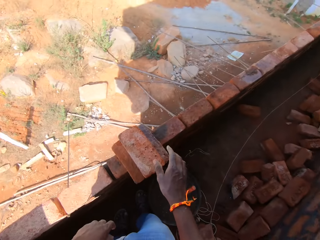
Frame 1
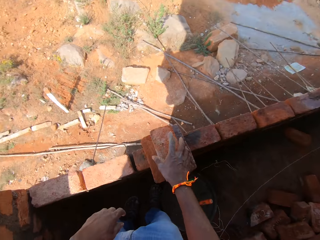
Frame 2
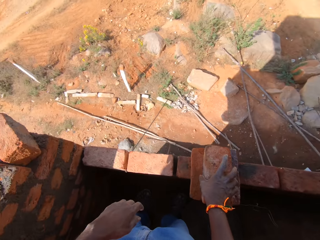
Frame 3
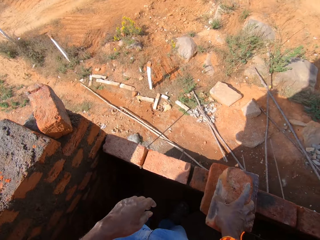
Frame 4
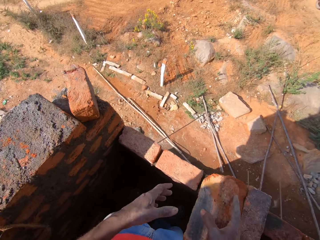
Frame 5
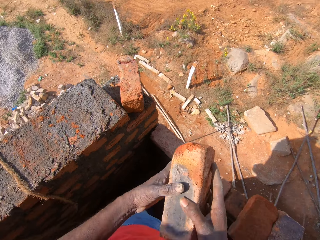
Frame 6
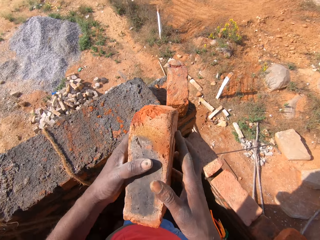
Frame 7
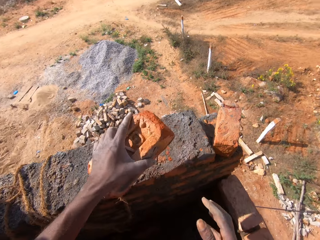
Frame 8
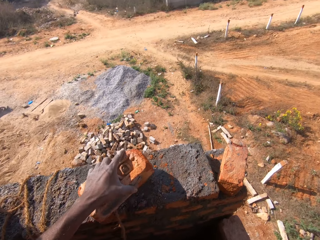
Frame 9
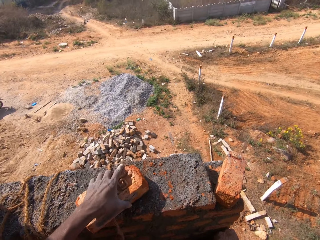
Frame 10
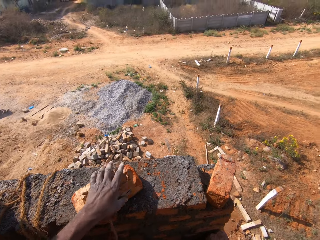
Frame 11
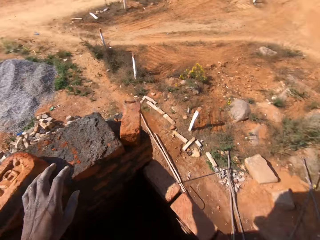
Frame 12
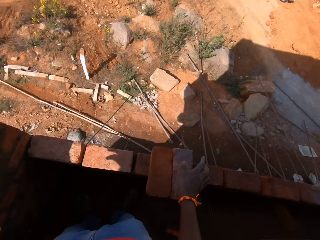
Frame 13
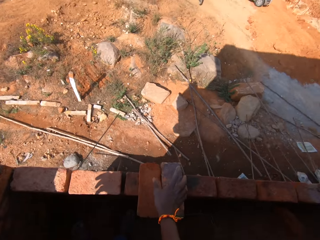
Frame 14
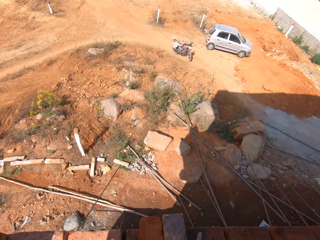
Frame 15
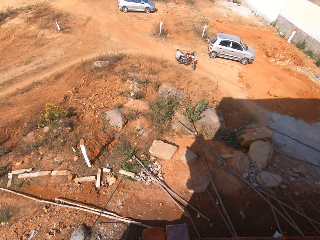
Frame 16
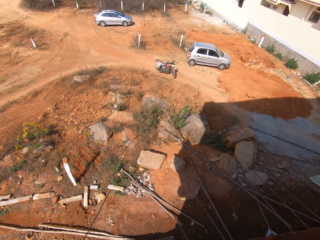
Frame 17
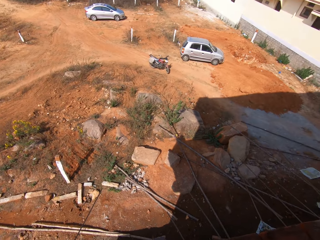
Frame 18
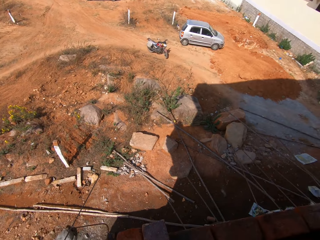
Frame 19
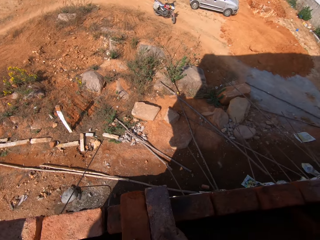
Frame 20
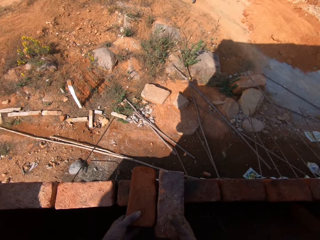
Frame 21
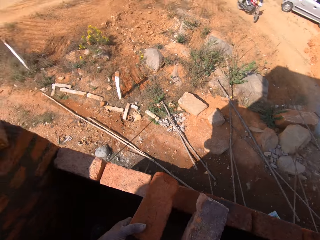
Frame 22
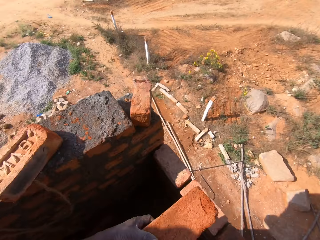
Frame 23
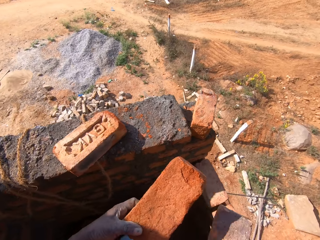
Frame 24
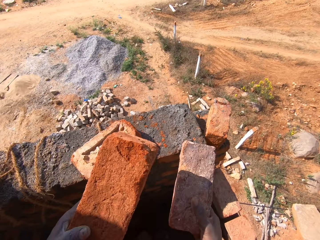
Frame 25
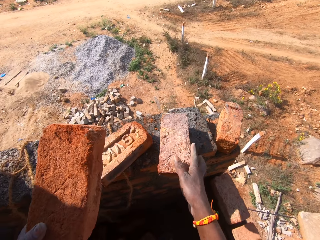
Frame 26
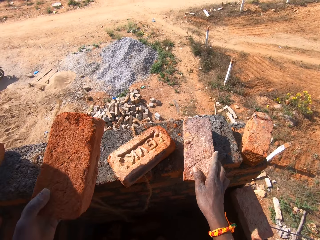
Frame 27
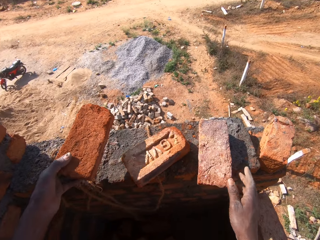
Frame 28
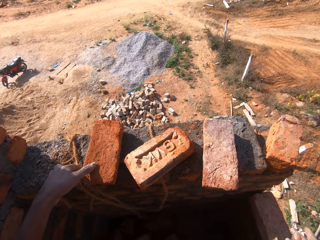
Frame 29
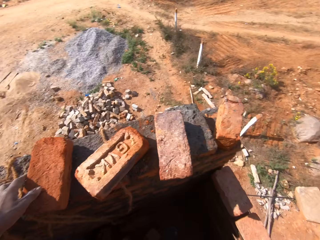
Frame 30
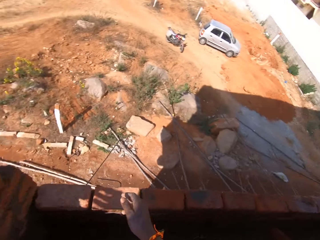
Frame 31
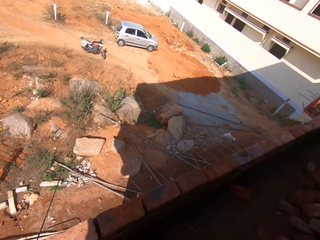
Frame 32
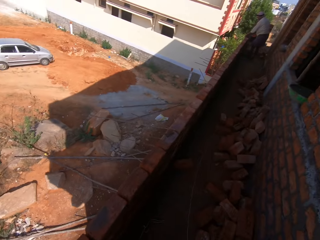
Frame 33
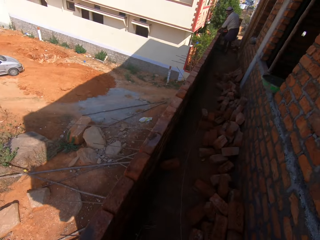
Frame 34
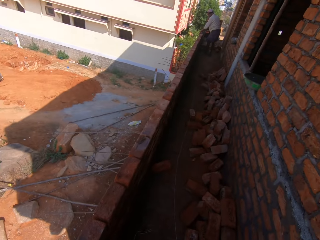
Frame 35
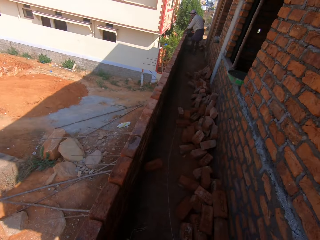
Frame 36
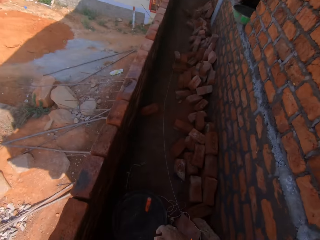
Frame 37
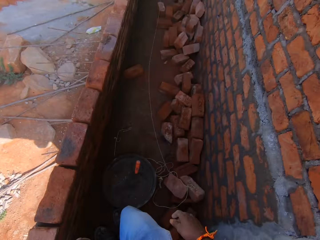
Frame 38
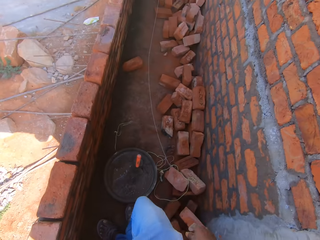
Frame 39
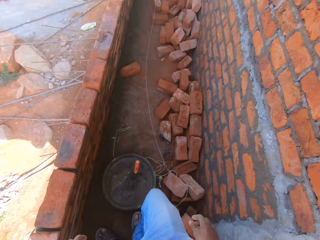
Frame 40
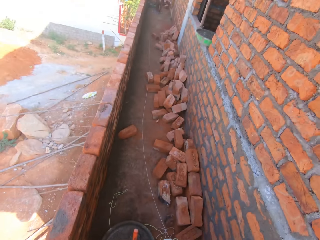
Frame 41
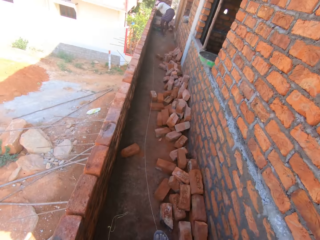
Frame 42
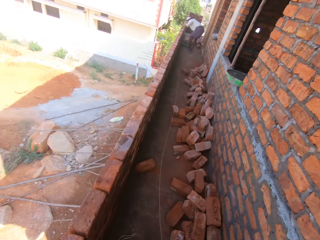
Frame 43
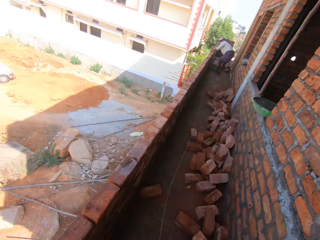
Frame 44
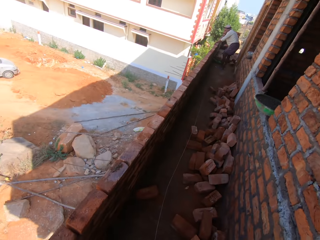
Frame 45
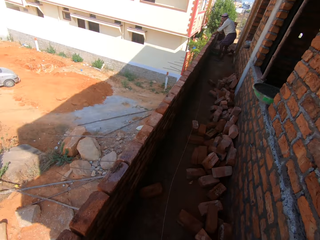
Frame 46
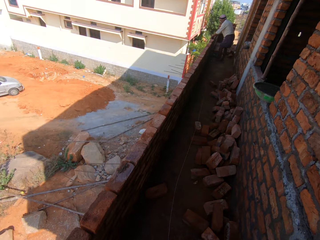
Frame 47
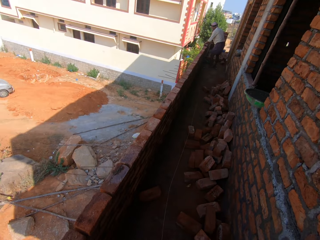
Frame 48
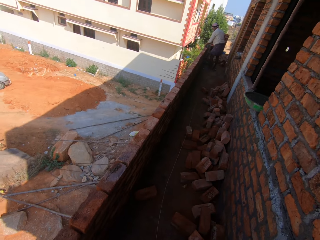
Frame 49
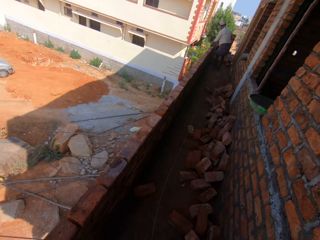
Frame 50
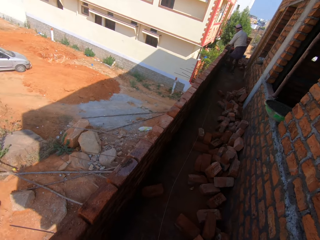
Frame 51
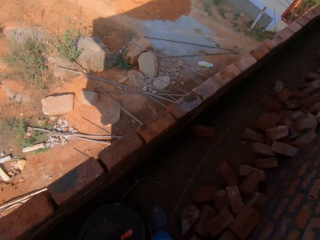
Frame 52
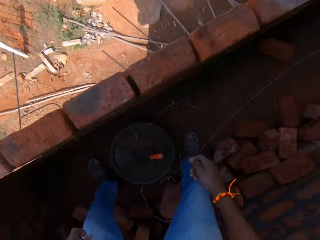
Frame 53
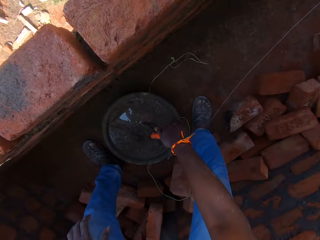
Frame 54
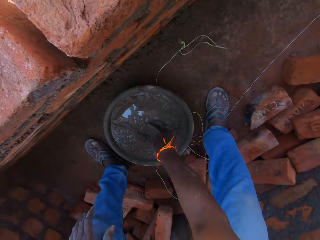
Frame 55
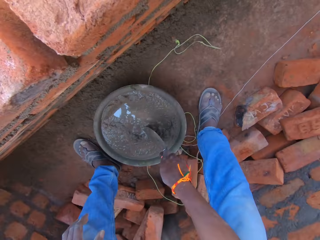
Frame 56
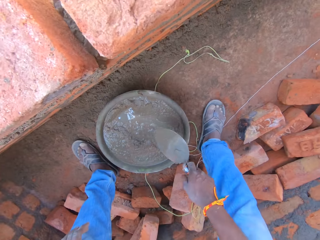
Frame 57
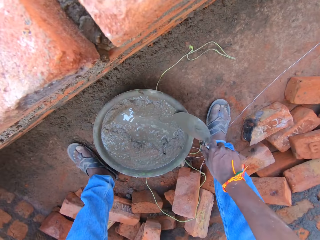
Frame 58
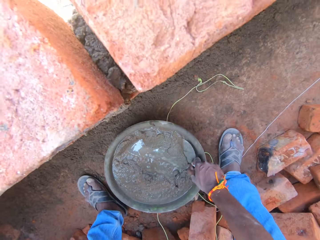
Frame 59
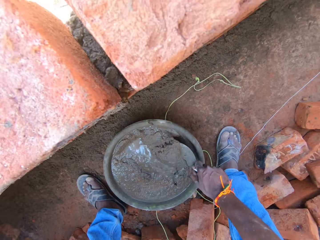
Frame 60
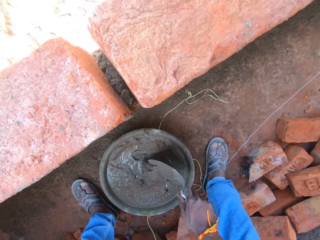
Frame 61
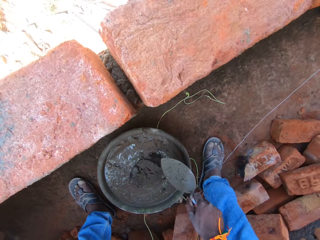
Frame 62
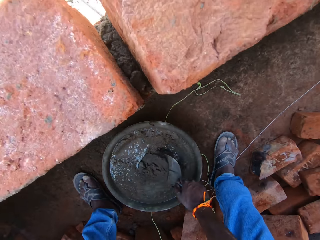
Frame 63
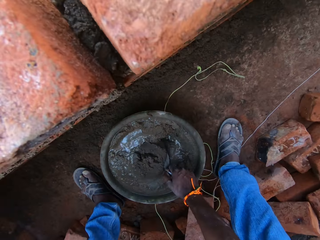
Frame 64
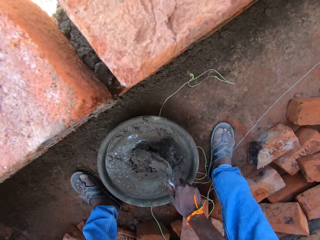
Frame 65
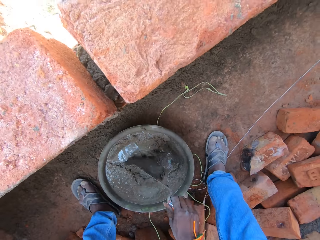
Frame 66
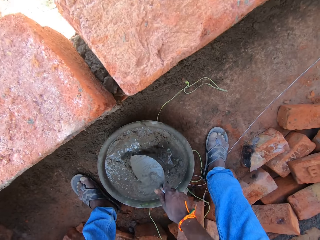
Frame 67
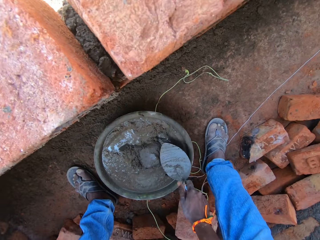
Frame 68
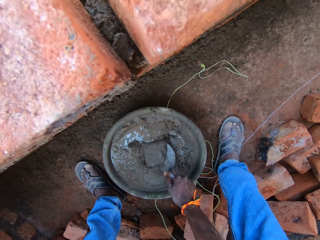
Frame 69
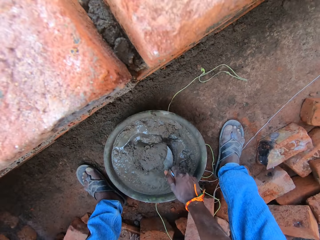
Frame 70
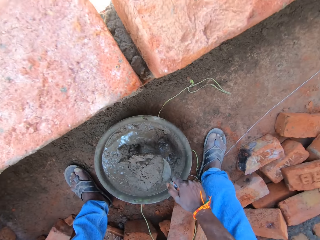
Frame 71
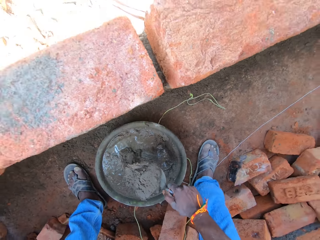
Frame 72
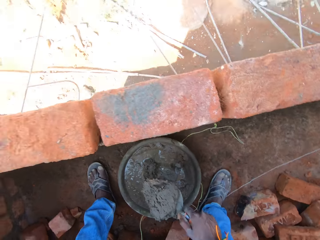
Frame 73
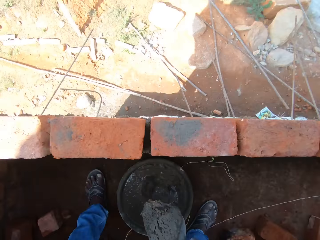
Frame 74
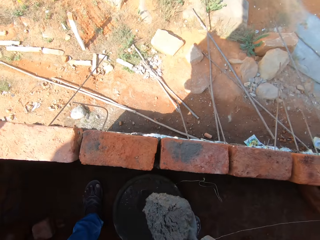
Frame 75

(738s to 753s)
The camera wearer carries the brick from the wall with his right hand. He holds the brick with his left hand. He puts down the brick with his left hand. He lifts the bricks with both hands. He puts down the brick with his right hand. He puts down the brick with his left hand. He stares in the building. He converses. He picks up the spoon with his right hand. He mixes the cement with the spoon with his right hand.

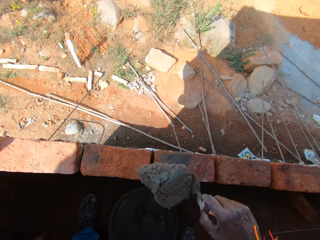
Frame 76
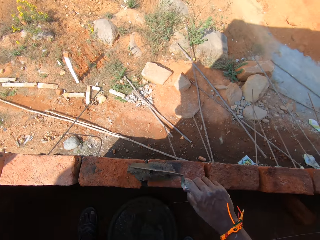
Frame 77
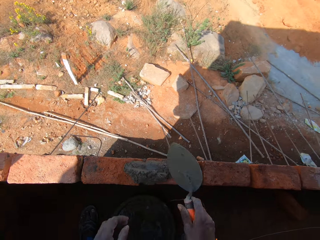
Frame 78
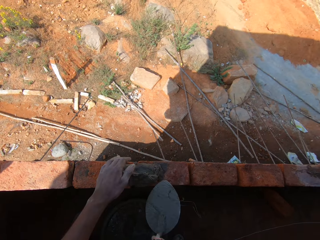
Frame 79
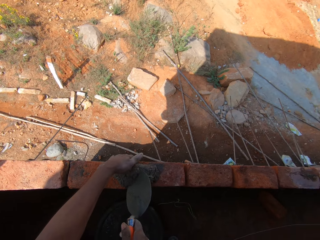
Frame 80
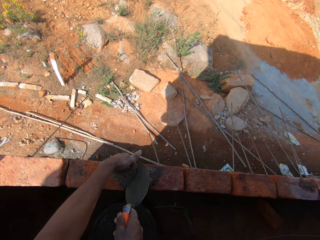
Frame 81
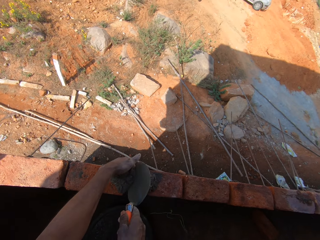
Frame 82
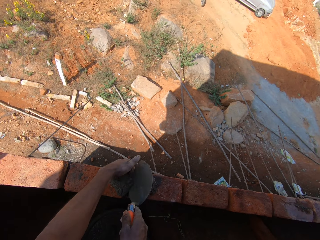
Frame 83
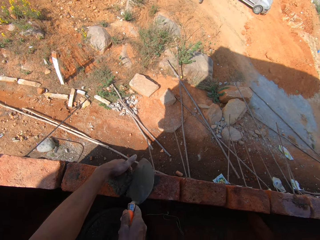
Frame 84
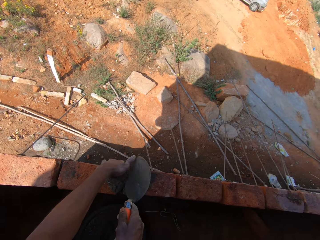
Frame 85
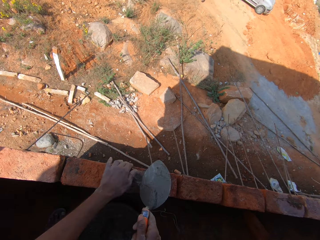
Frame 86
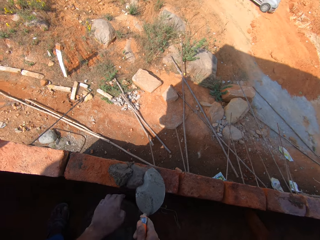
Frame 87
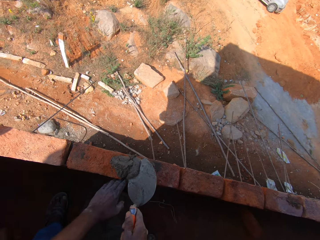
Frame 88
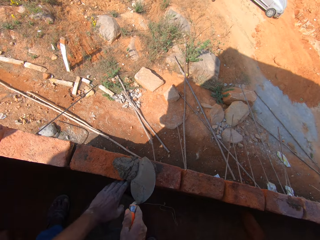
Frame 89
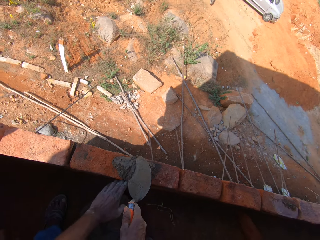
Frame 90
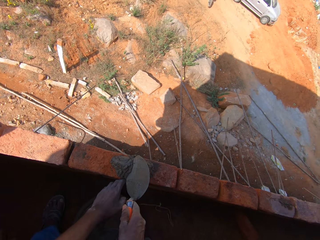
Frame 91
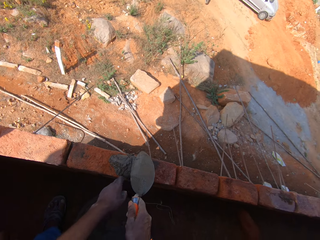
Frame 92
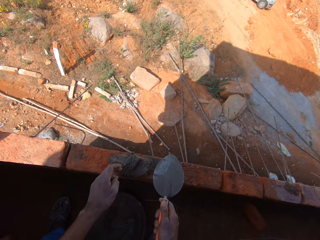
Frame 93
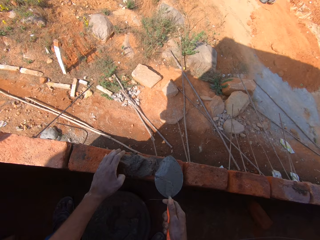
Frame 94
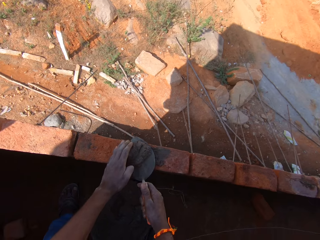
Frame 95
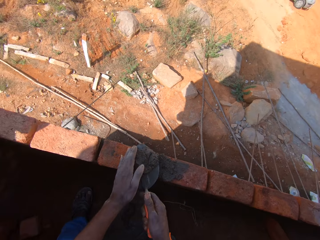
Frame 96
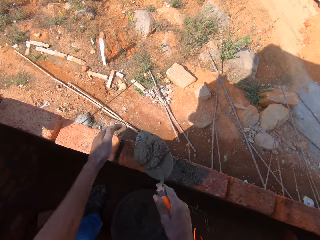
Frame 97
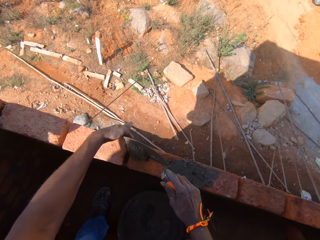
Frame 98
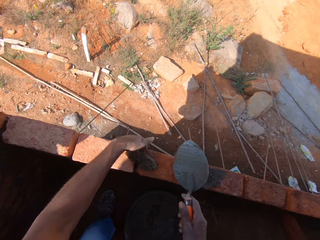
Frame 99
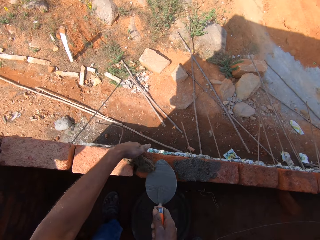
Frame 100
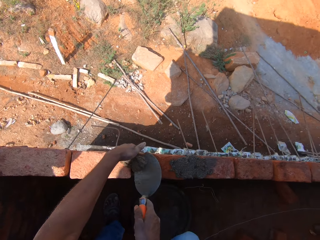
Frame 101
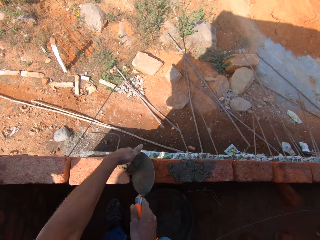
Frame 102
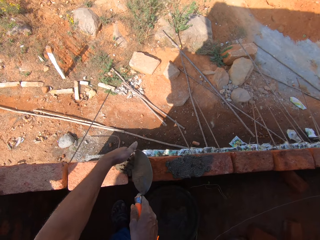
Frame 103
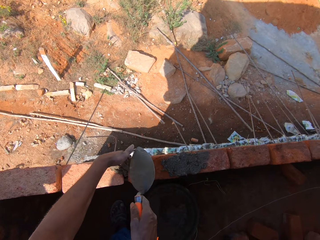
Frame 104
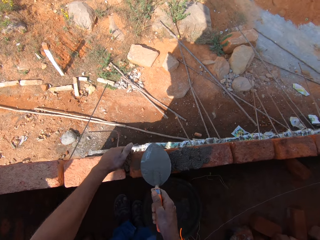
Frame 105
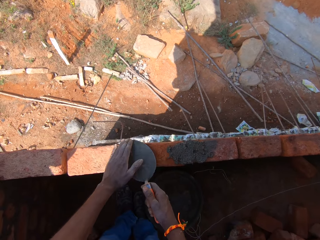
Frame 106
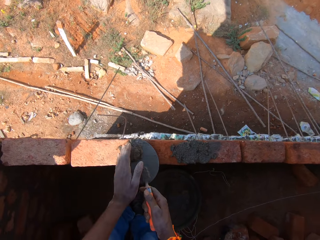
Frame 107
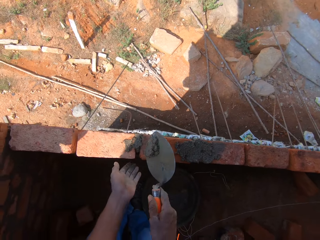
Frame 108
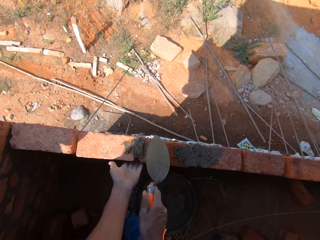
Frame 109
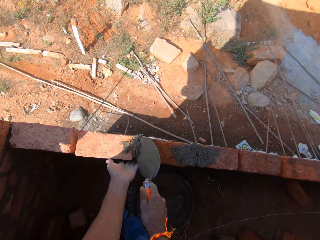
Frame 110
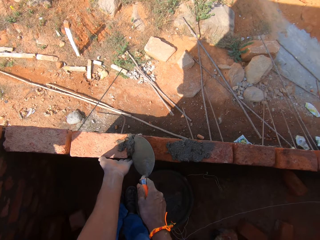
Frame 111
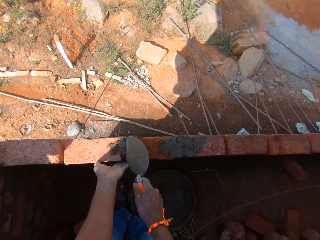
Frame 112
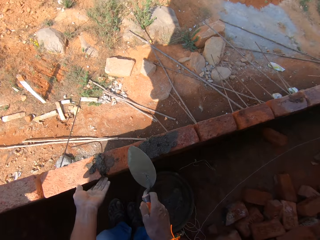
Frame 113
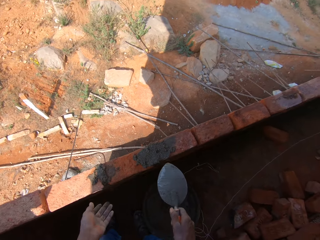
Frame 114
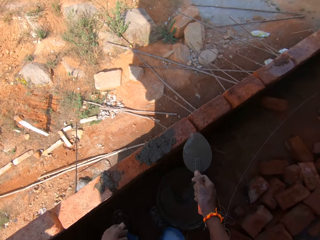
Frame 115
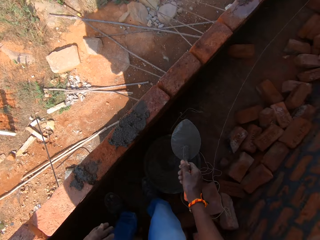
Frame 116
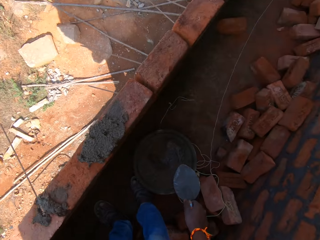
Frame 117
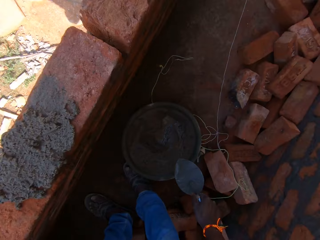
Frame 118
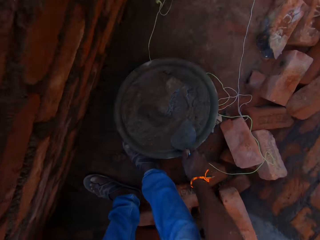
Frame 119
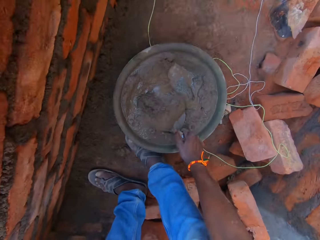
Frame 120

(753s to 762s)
The camera wearer takes cement from the basin. He puts cement on the bricks of the wall with the spoon with his right hand. He spreads cement on the wall bricks with the spoon with his right hand.
